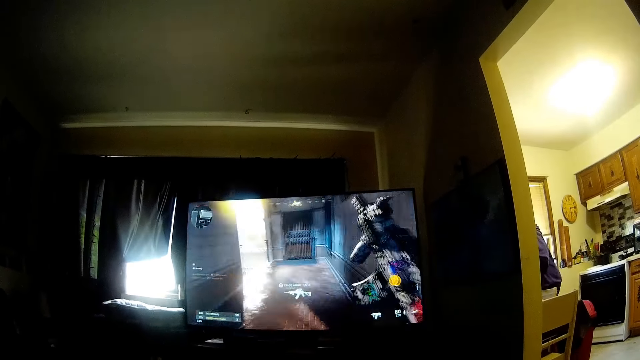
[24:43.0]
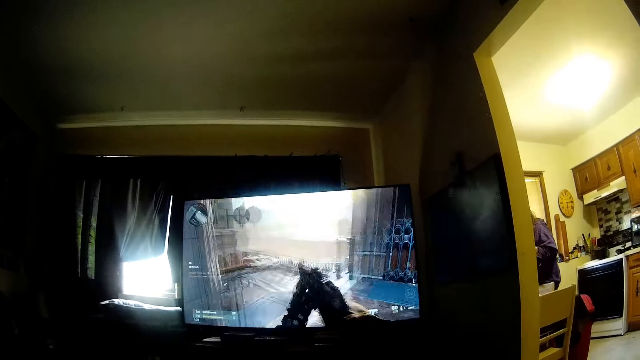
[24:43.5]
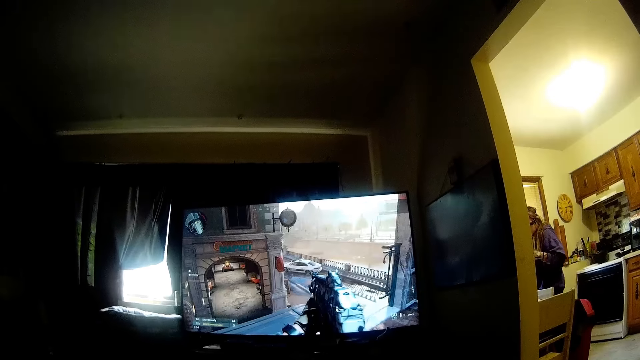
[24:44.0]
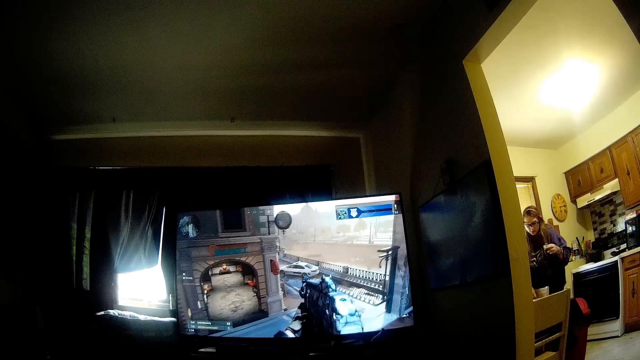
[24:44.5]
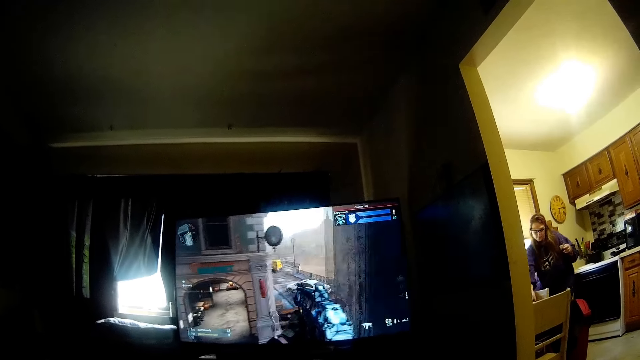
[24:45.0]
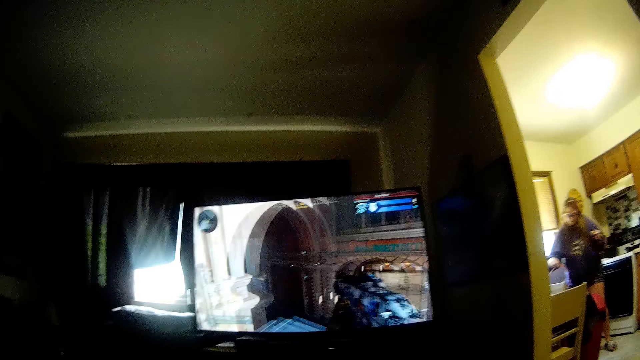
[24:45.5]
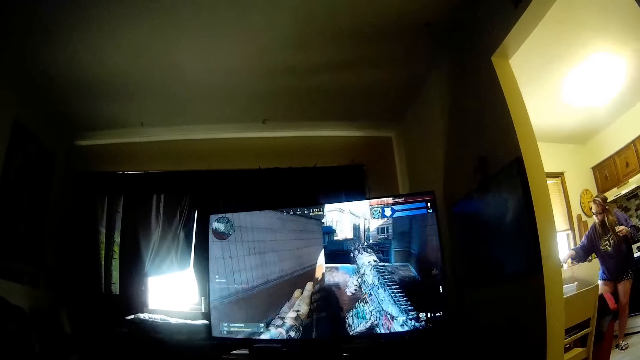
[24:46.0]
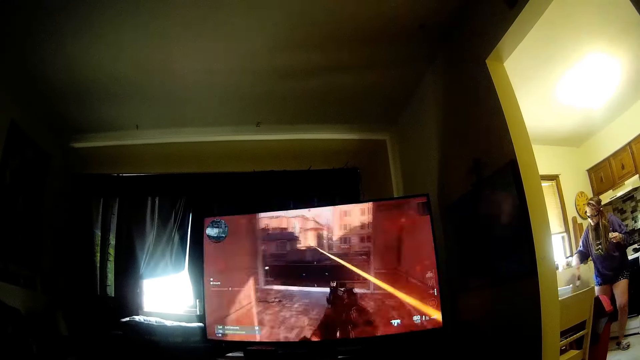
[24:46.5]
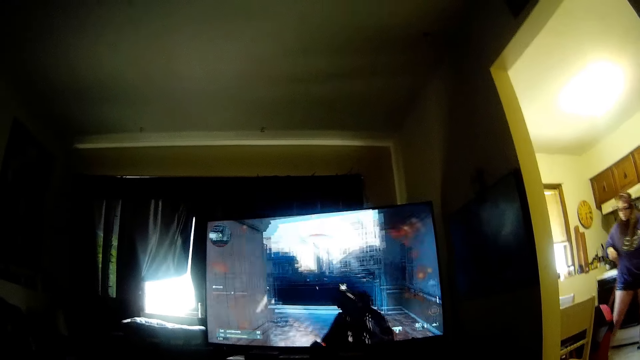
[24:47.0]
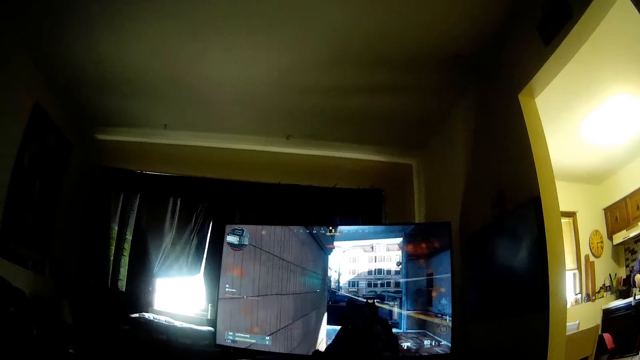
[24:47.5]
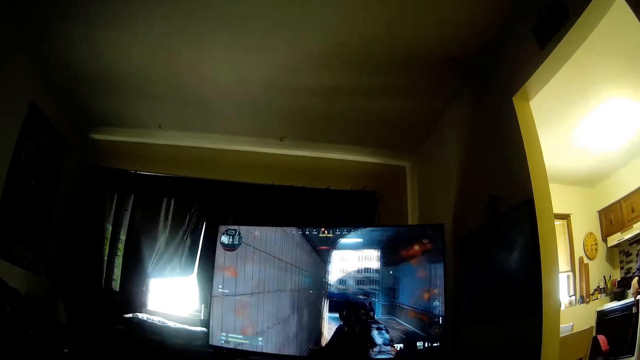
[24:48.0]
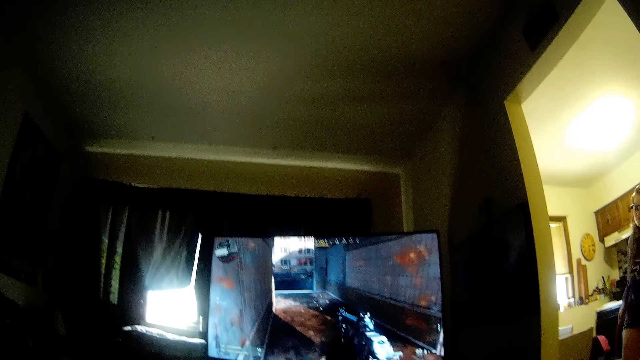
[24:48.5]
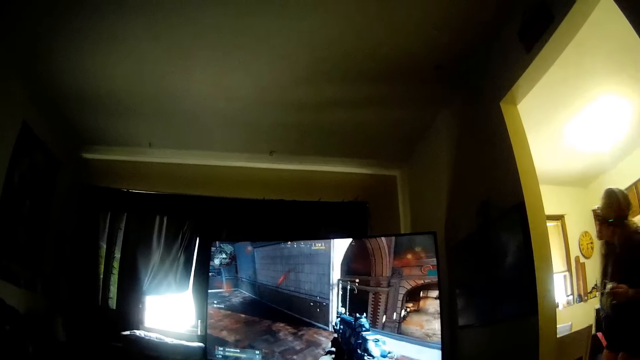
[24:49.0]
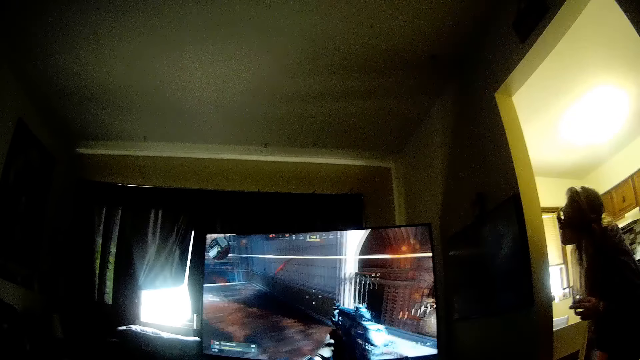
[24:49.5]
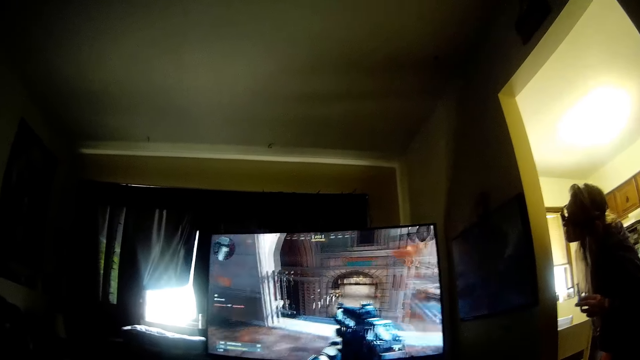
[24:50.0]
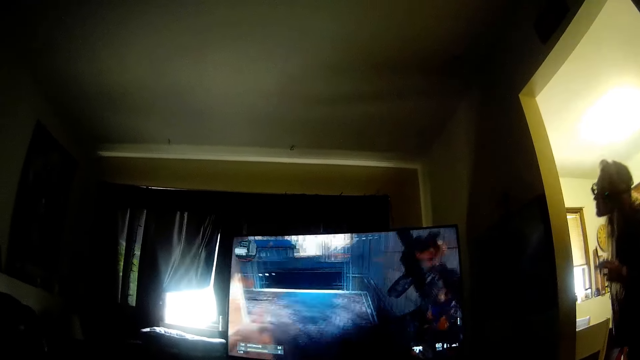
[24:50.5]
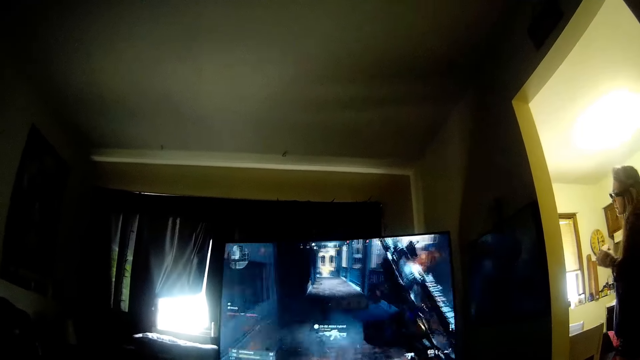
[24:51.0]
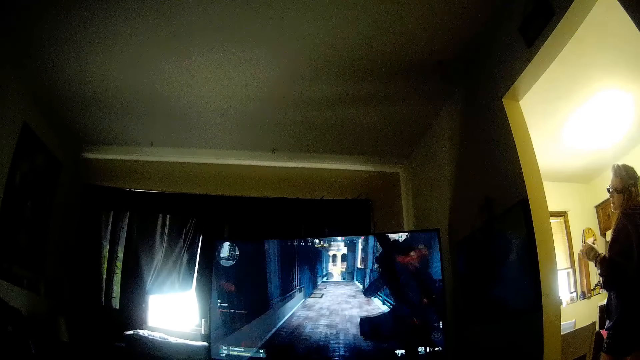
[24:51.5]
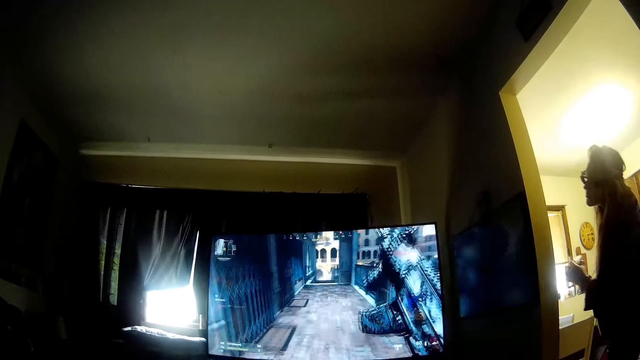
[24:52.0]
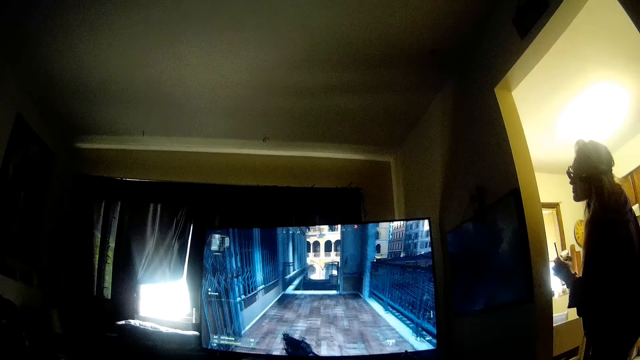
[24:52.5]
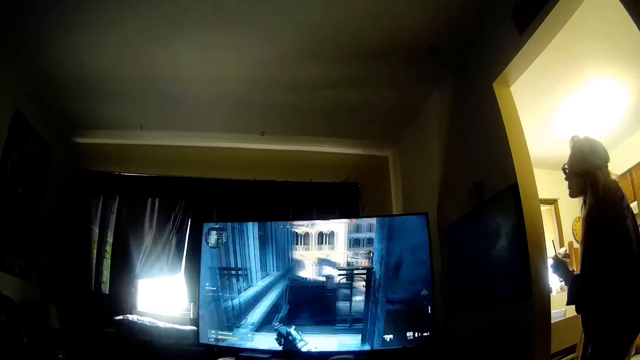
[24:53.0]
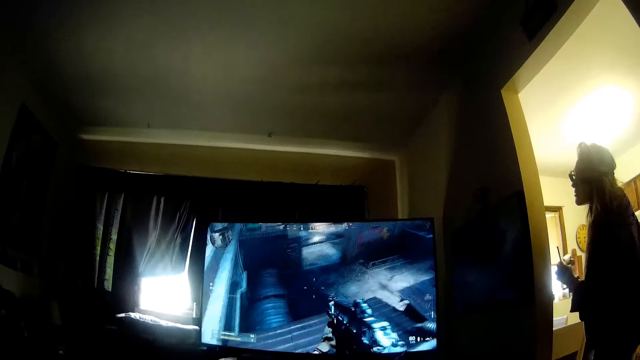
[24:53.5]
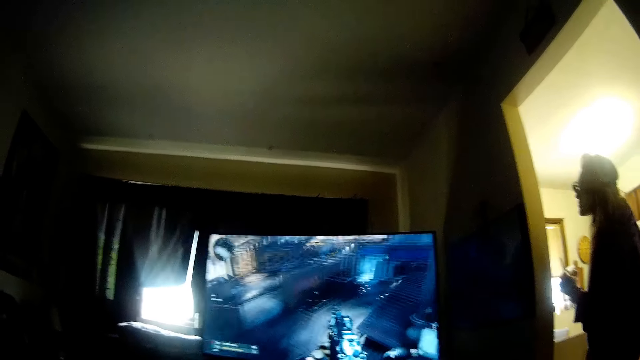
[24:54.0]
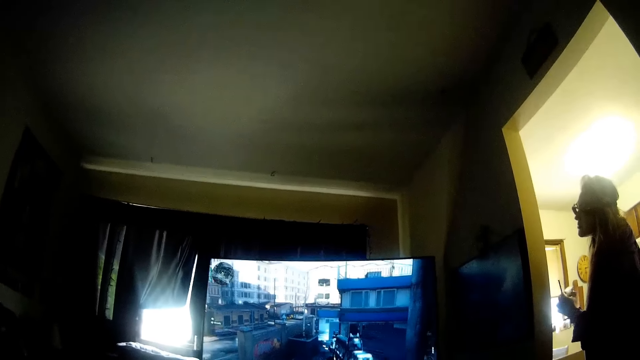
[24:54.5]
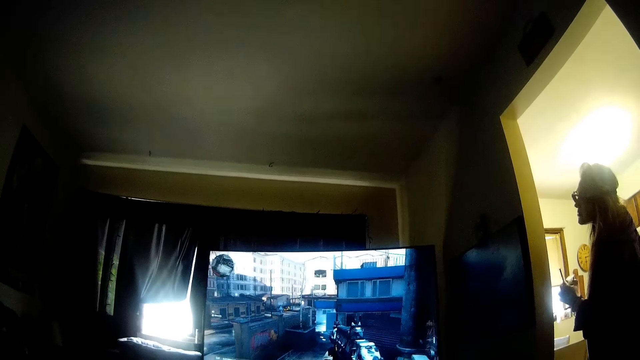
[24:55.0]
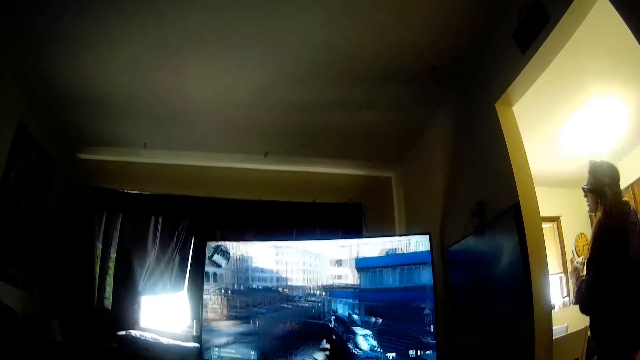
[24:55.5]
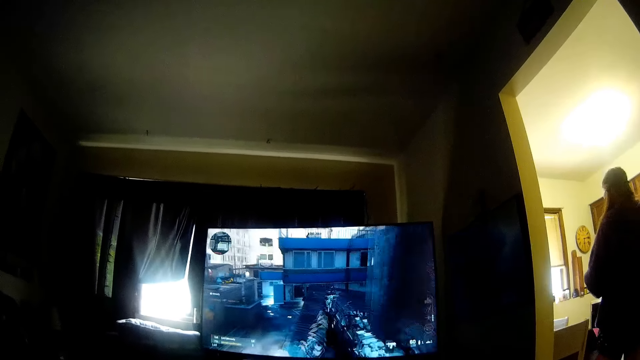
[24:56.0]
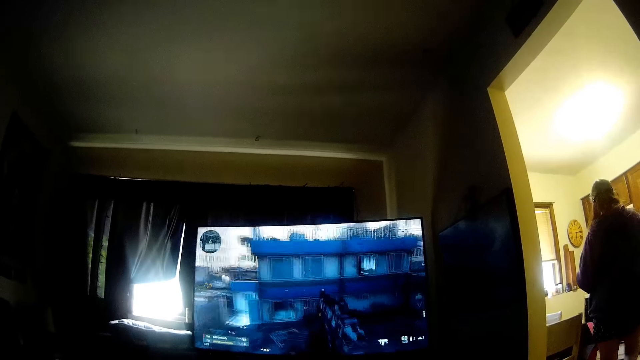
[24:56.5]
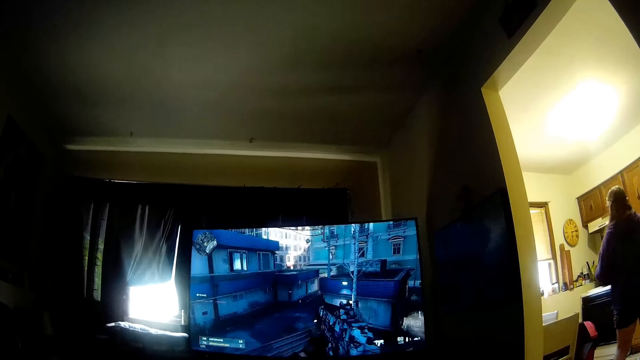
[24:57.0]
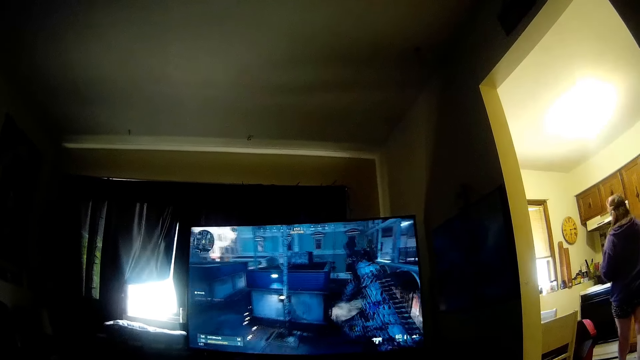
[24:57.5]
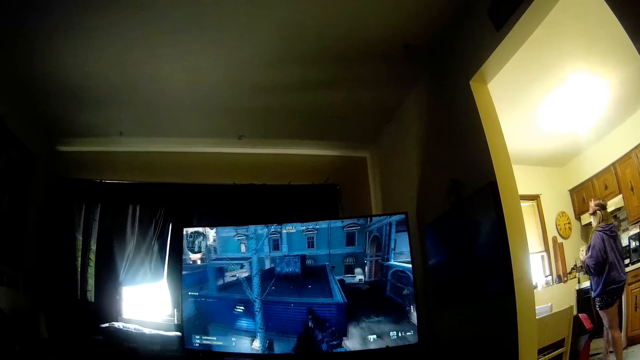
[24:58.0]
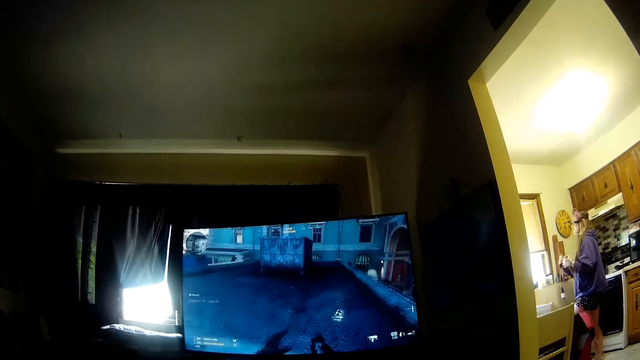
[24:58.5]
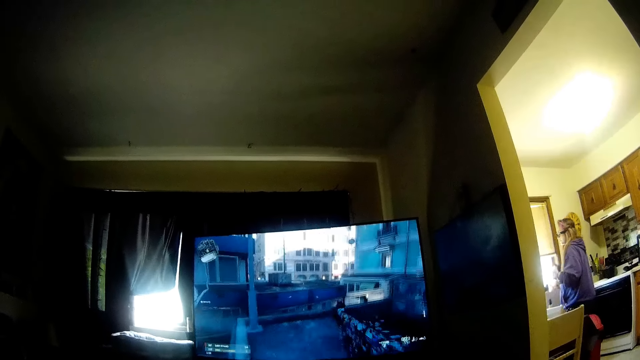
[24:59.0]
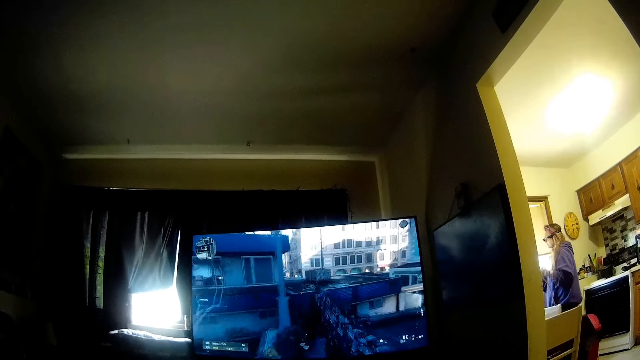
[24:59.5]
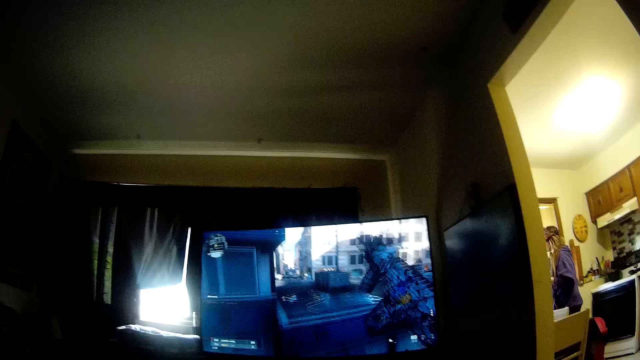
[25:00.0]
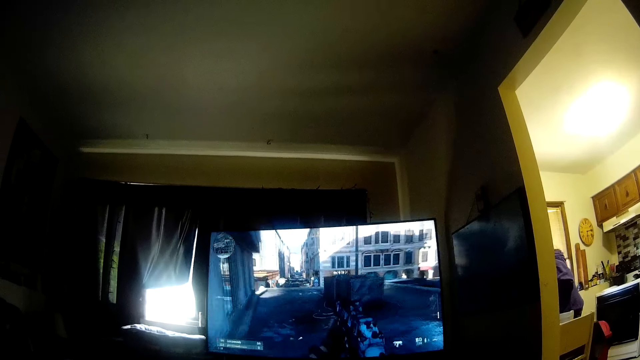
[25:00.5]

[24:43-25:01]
A person picks up a cable. The person walks towards the camera wearer. The camera wearer looks at the video game on the screen. The person walks back in the kitchen.

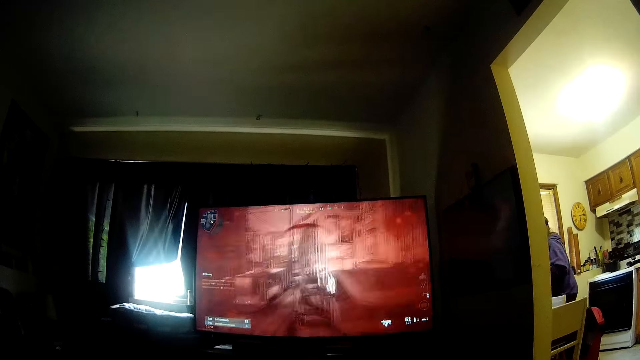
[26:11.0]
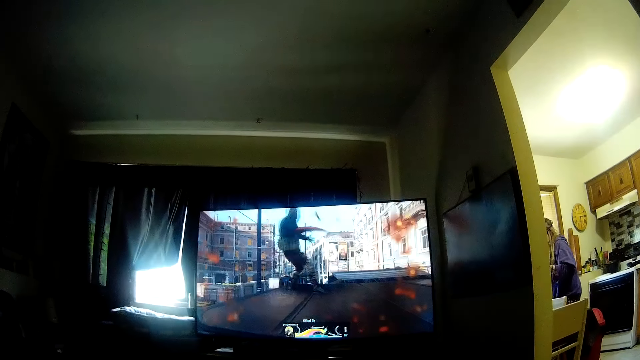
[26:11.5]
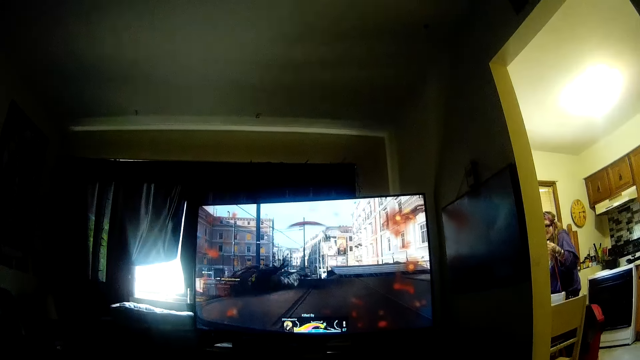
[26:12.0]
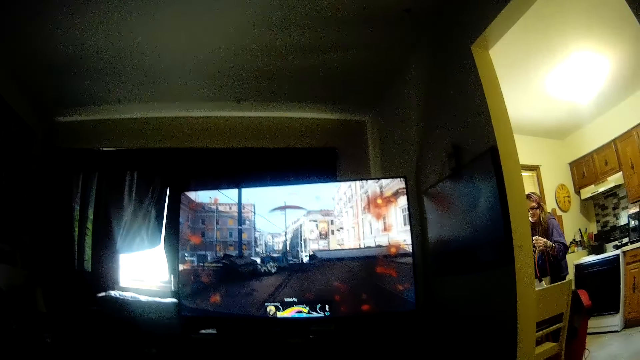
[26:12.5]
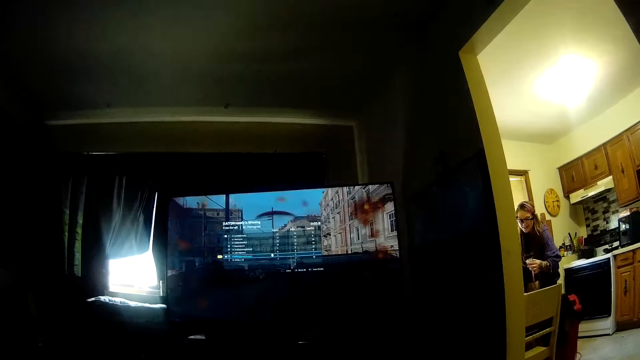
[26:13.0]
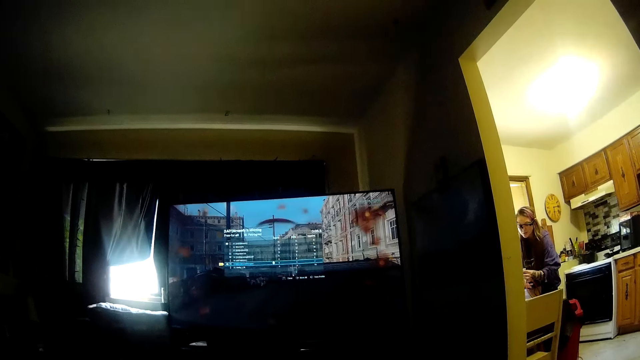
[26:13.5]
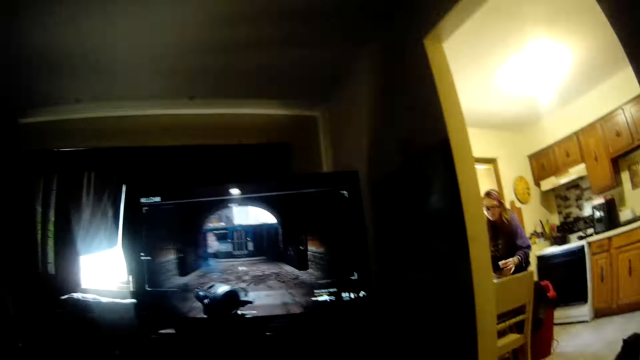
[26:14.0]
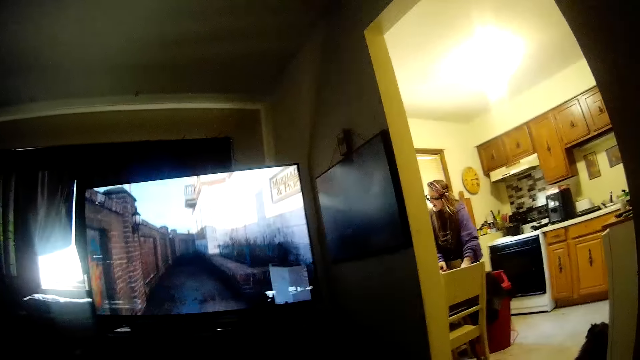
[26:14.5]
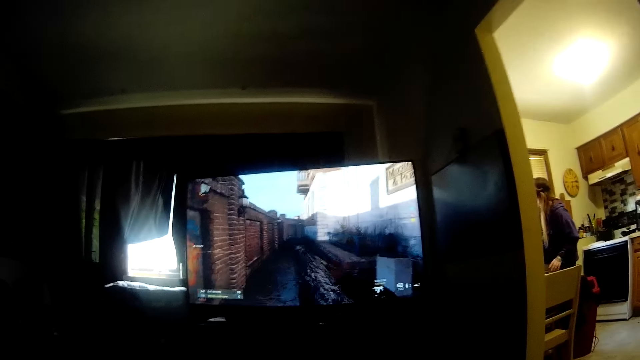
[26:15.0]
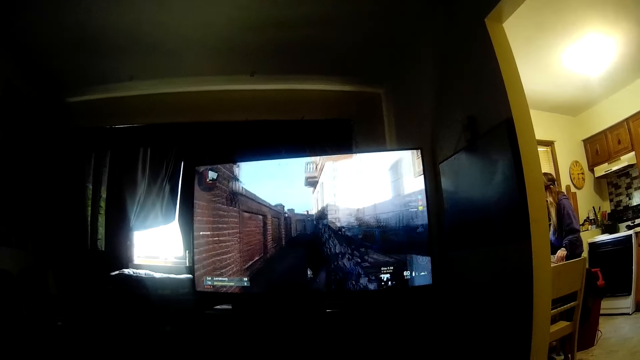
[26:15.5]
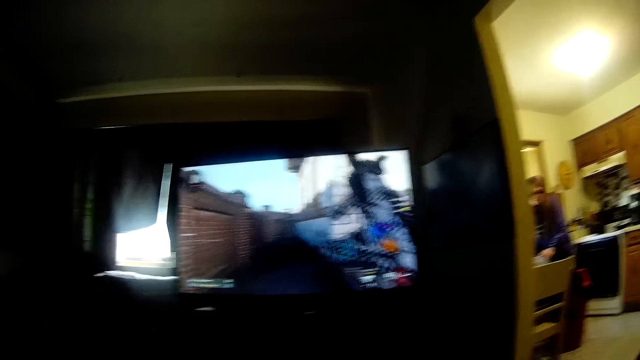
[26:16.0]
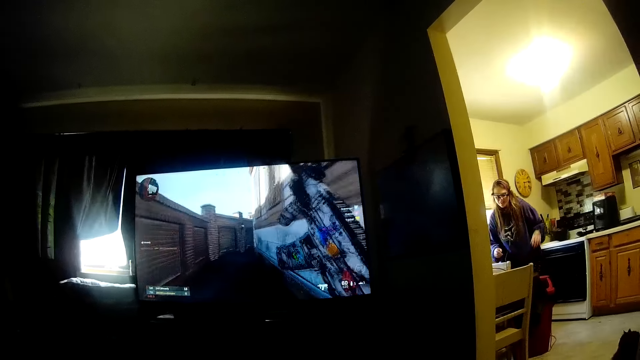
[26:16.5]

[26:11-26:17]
A person places a cable on a table.
